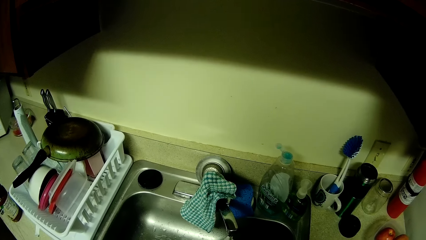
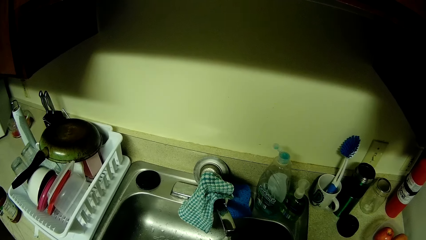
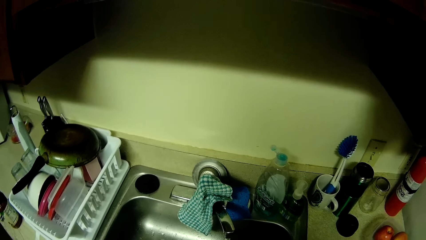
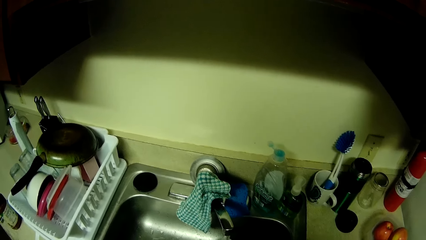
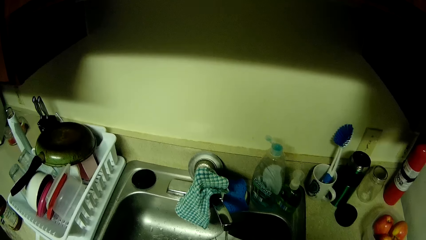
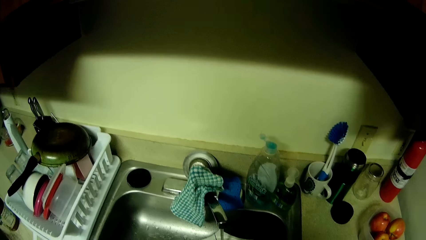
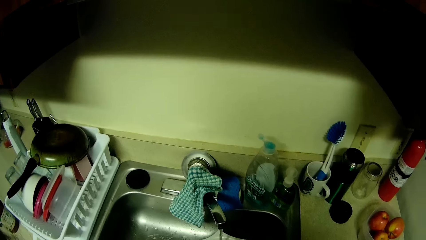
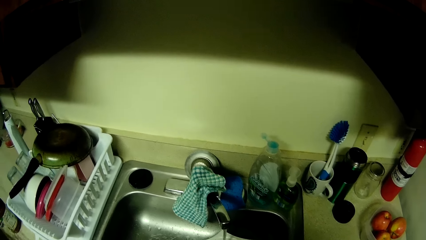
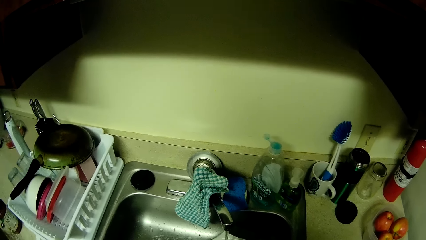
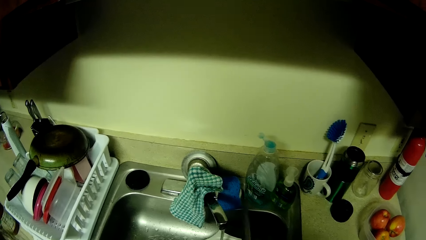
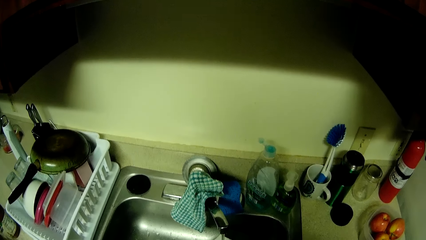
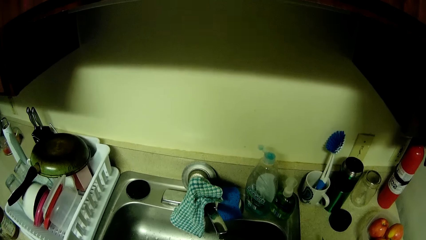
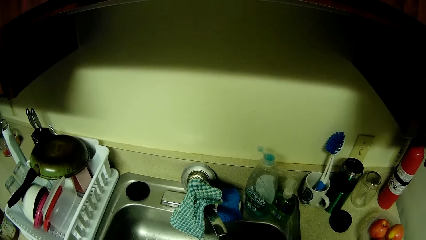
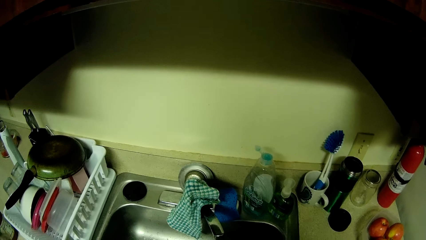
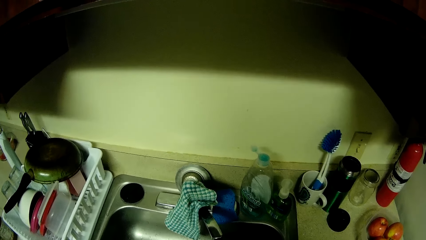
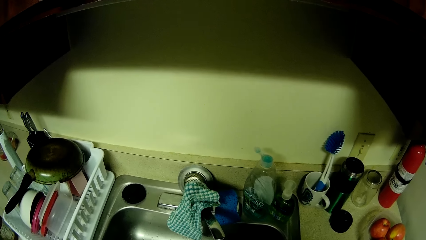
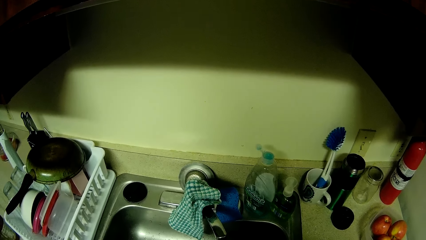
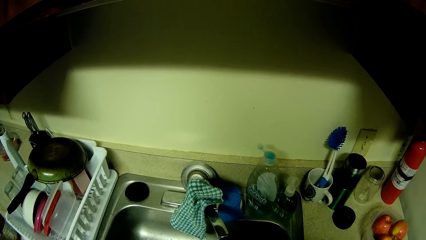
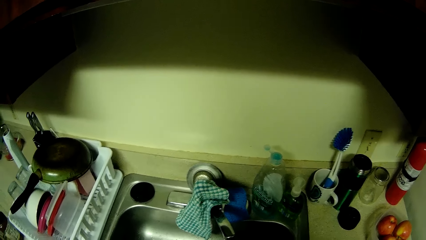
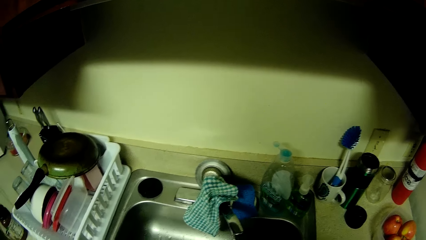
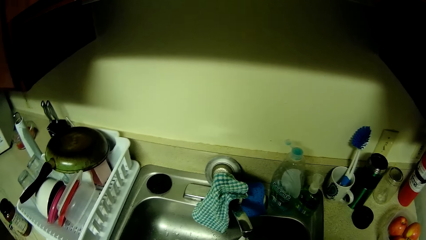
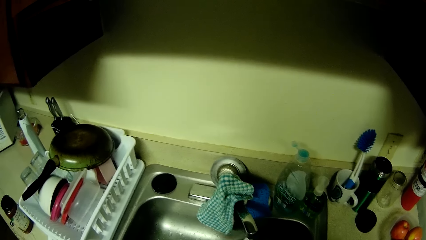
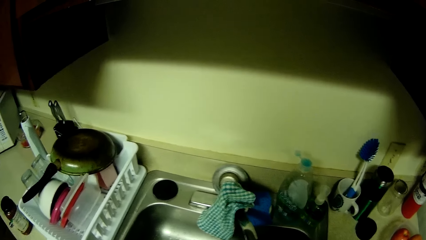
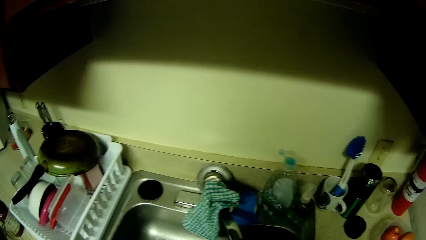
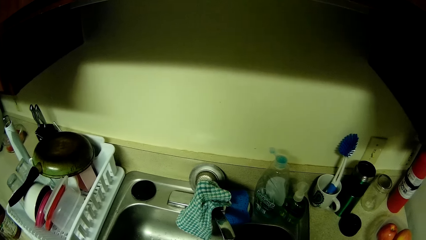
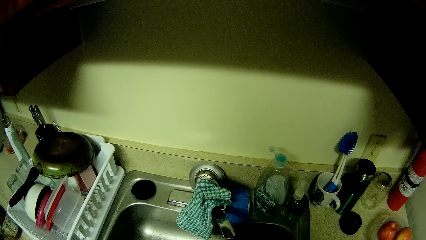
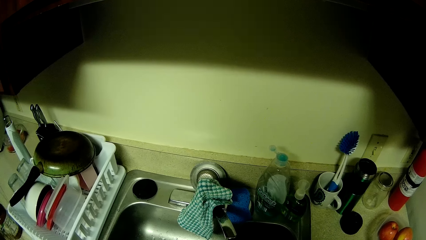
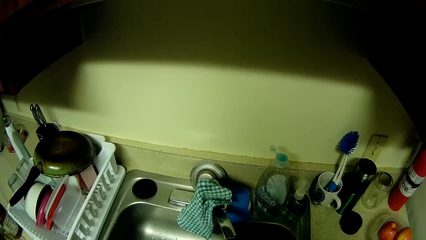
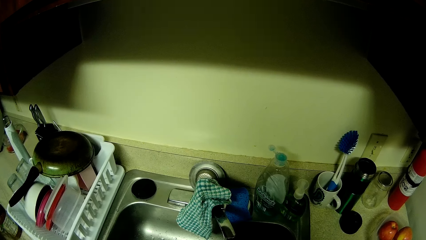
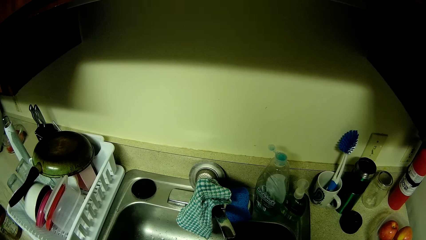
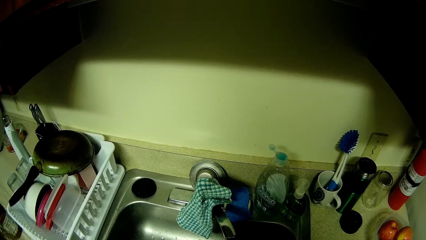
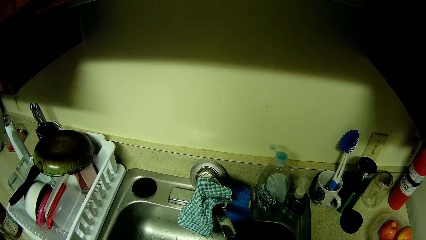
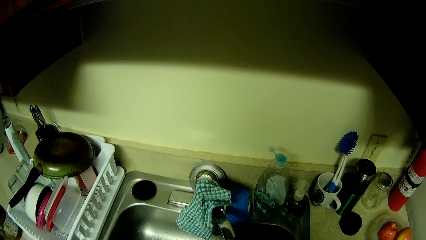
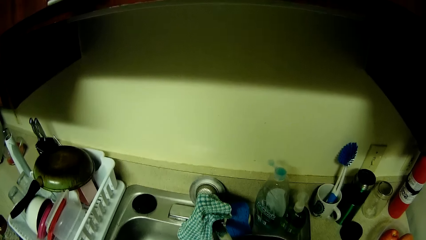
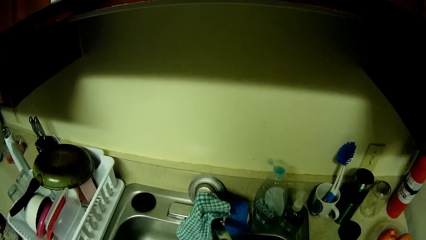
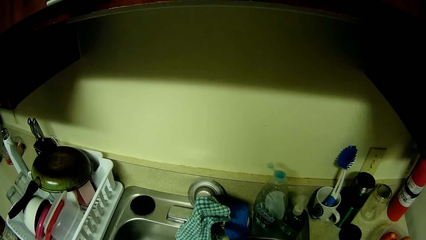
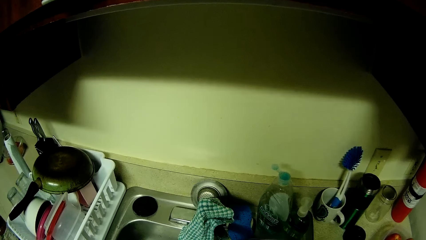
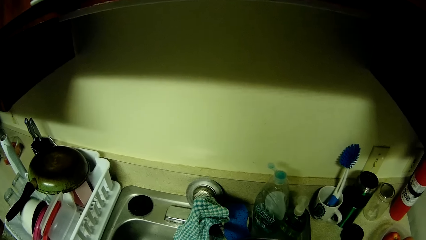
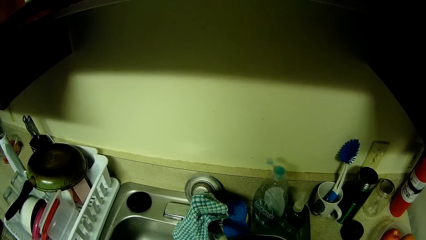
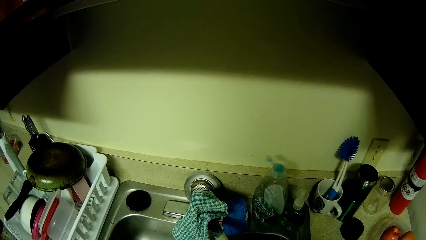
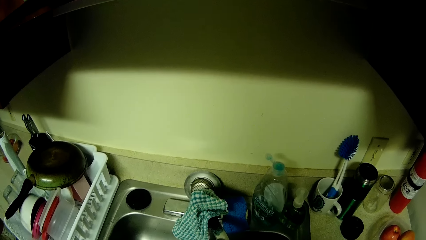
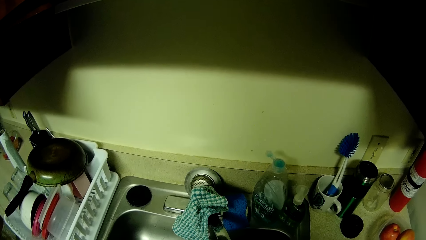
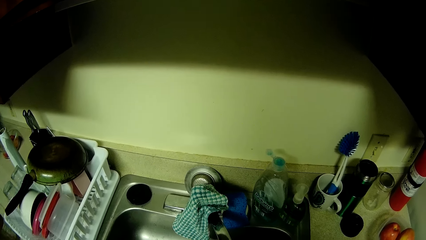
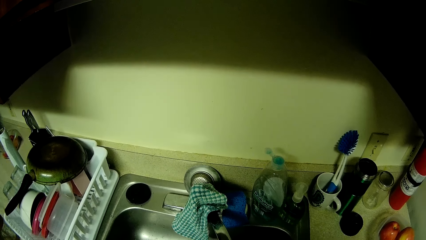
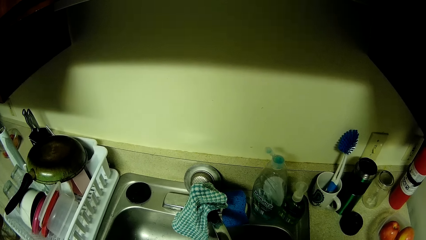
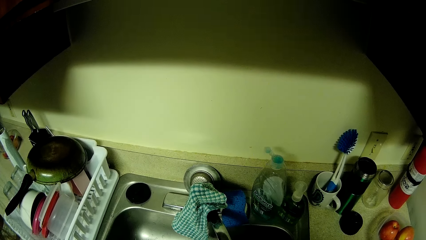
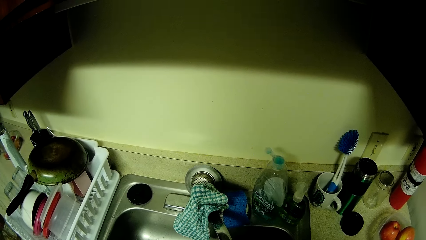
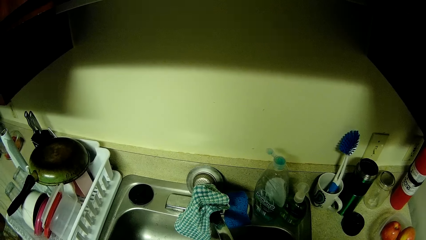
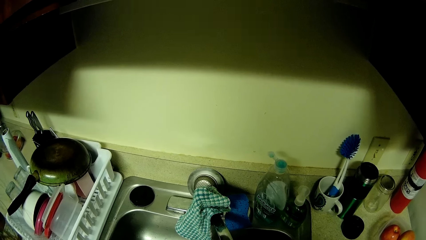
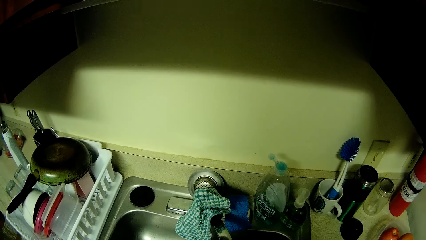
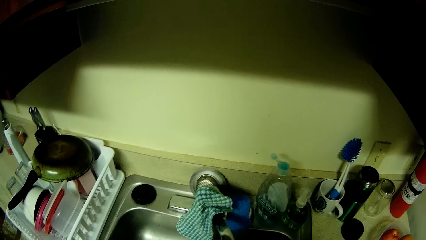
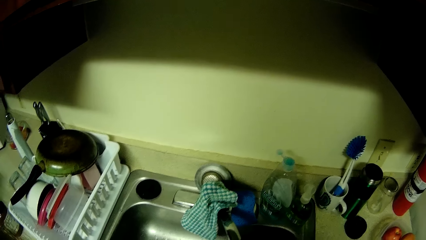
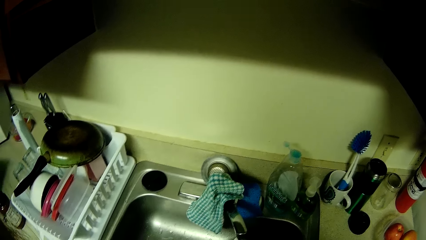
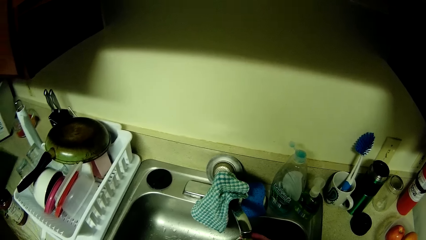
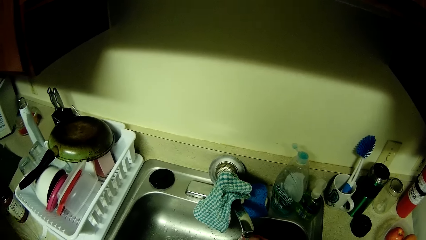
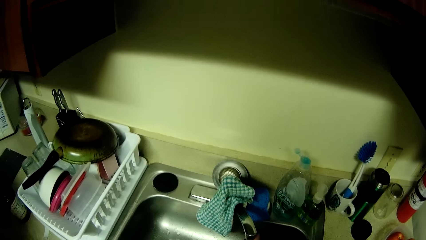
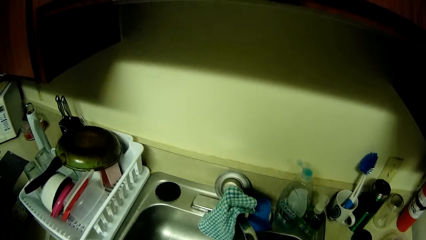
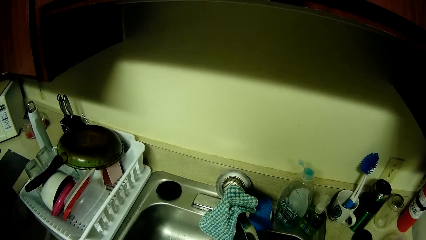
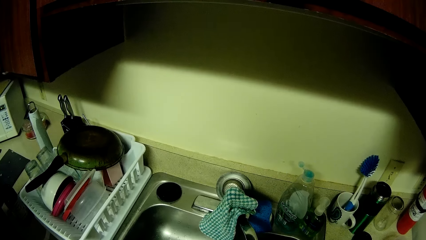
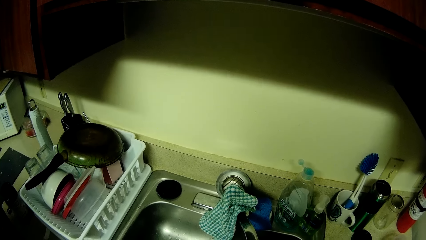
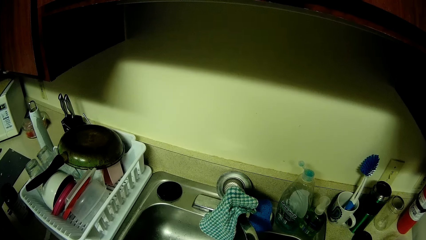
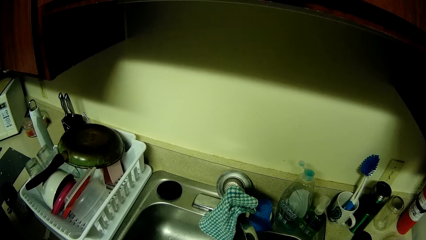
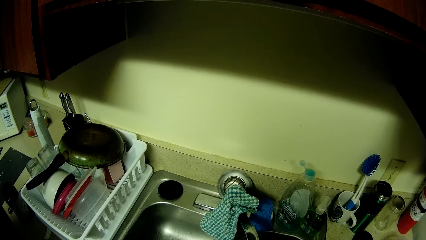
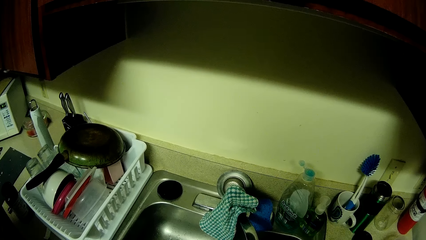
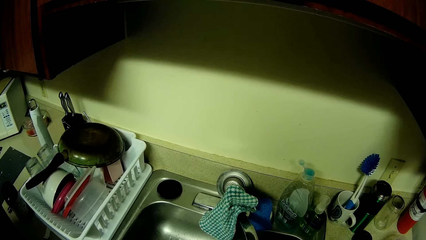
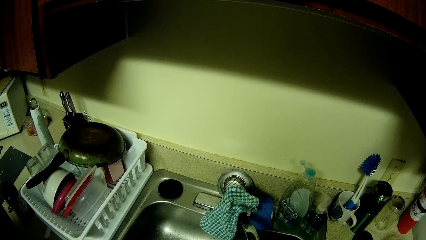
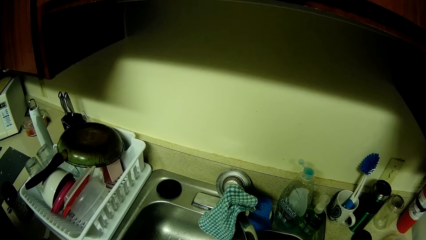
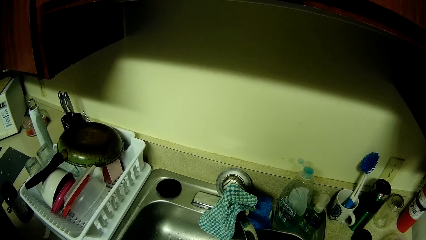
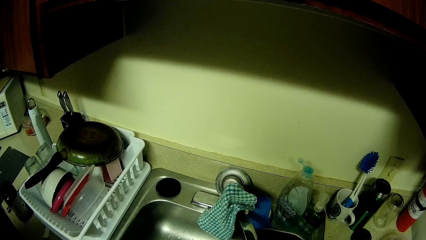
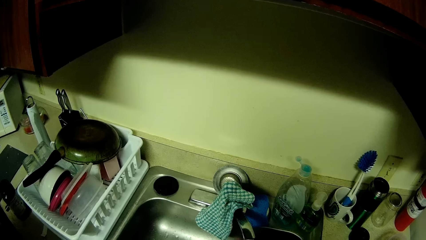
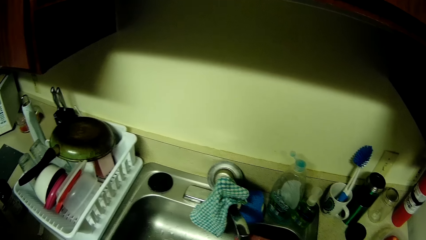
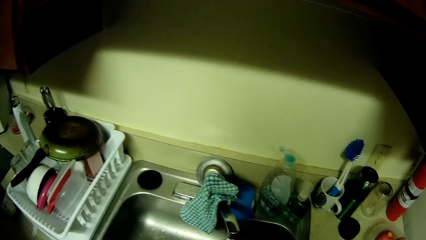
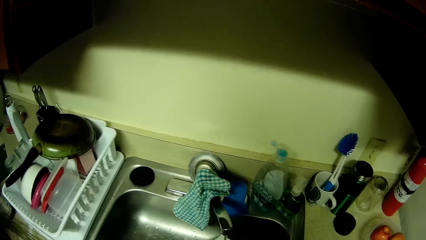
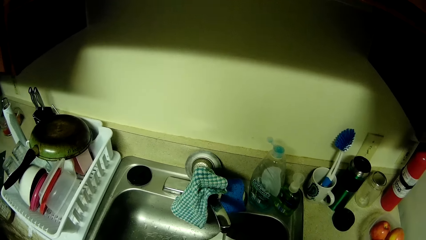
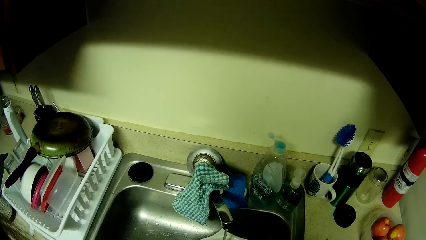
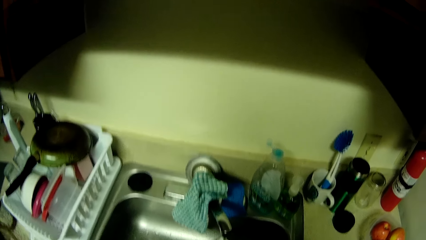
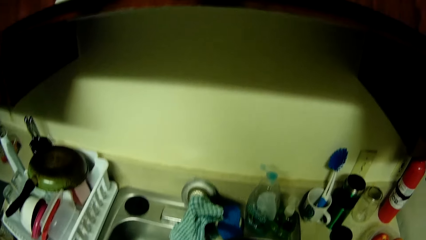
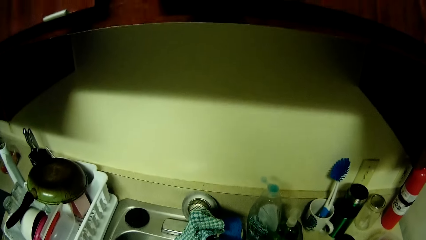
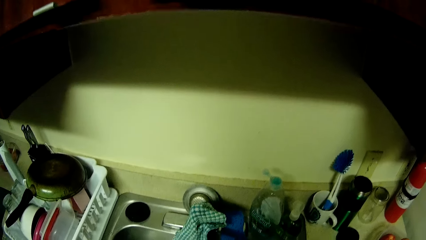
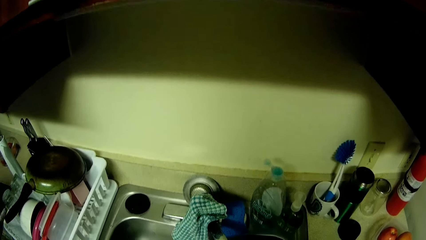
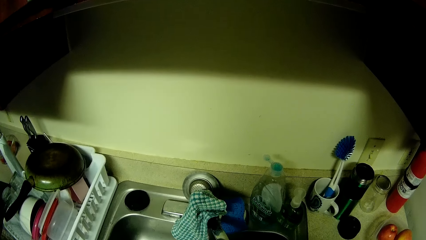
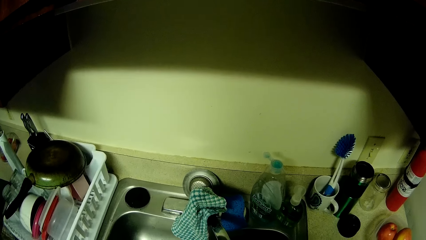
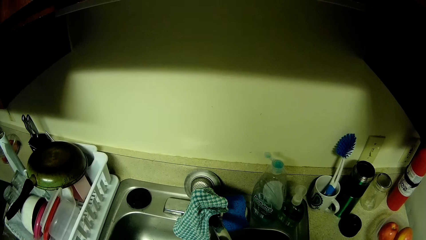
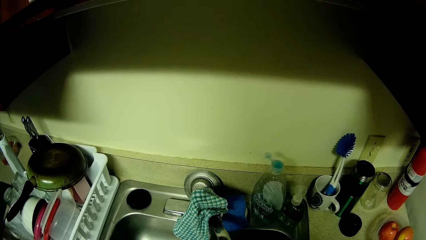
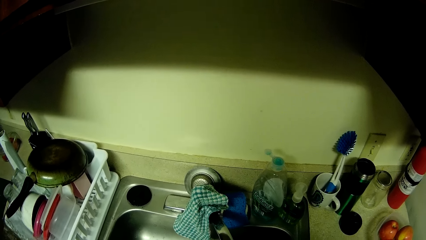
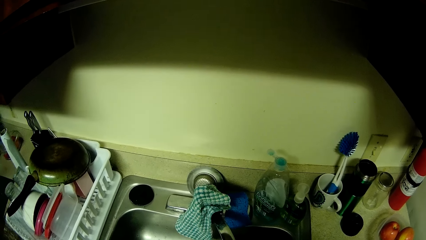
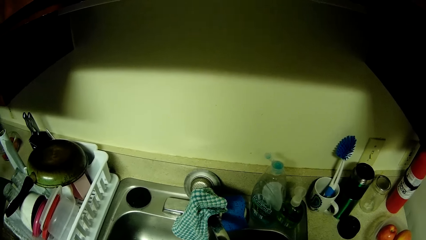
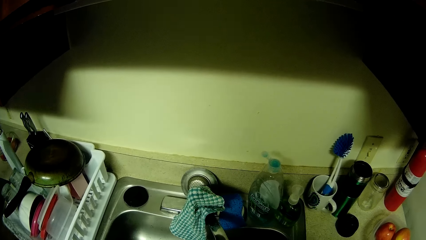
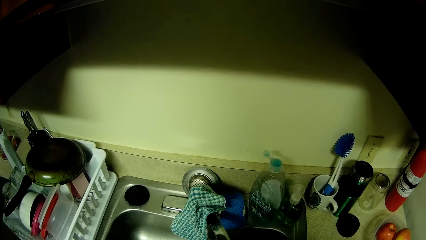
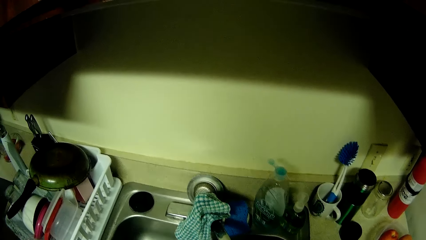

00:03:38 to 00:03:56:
The camera wearer slices fruits in a basin. They look at the utensils.
